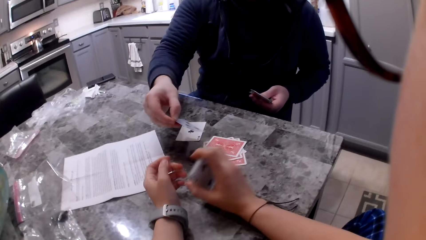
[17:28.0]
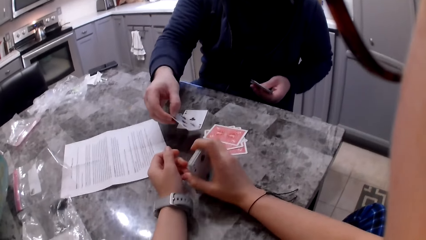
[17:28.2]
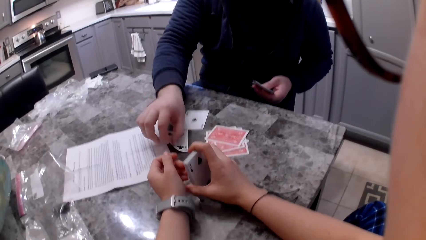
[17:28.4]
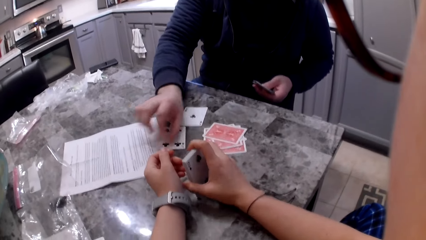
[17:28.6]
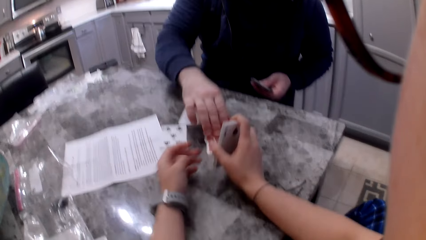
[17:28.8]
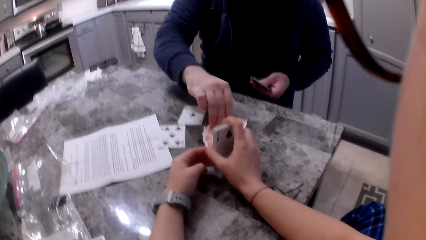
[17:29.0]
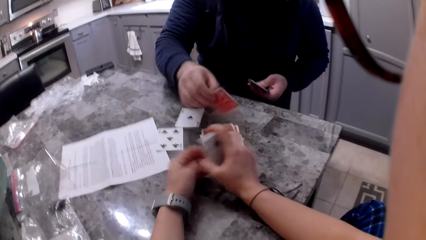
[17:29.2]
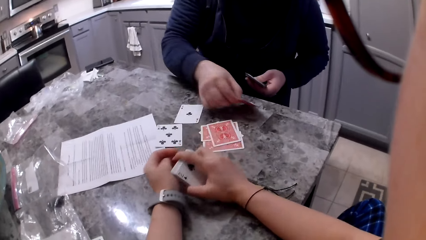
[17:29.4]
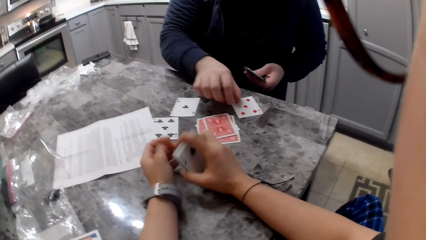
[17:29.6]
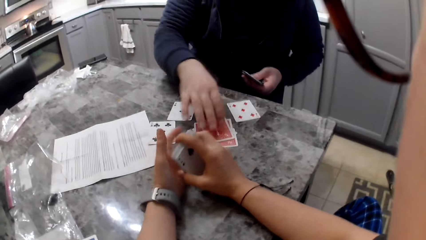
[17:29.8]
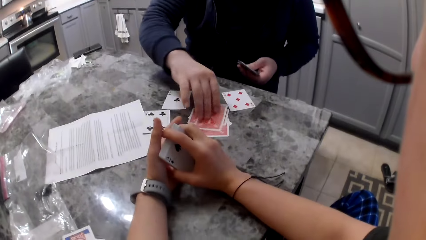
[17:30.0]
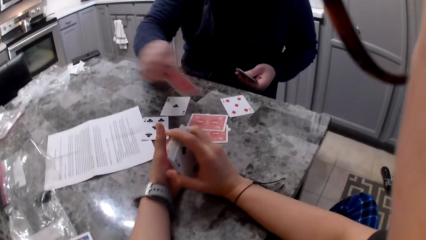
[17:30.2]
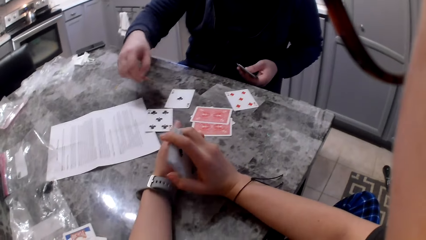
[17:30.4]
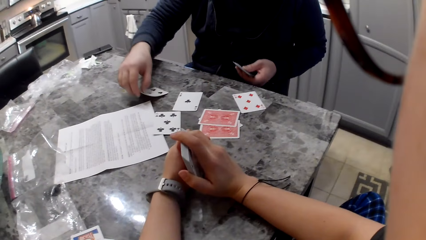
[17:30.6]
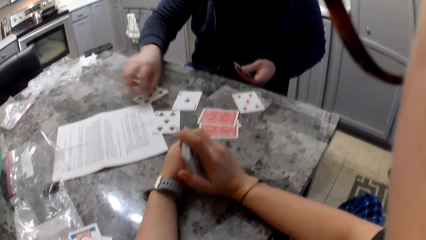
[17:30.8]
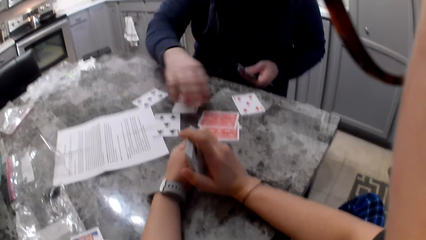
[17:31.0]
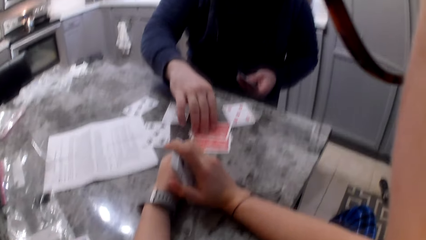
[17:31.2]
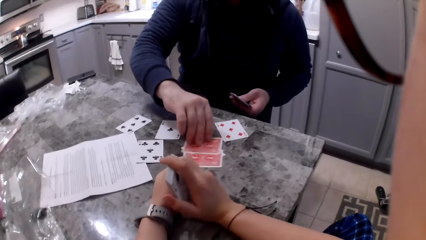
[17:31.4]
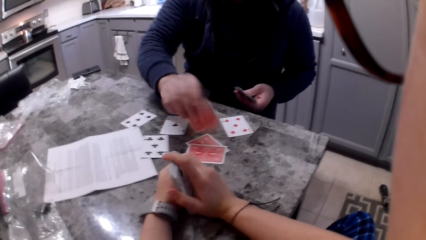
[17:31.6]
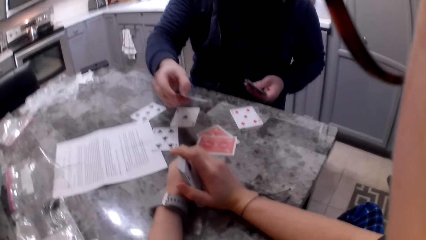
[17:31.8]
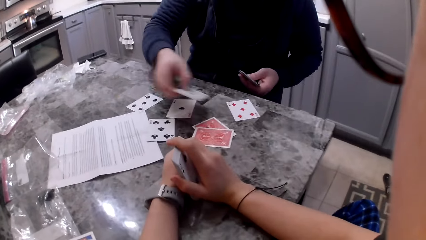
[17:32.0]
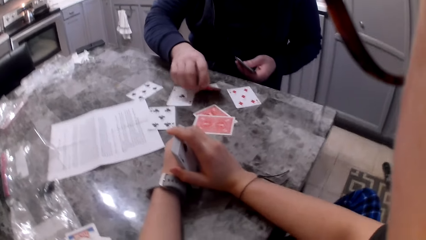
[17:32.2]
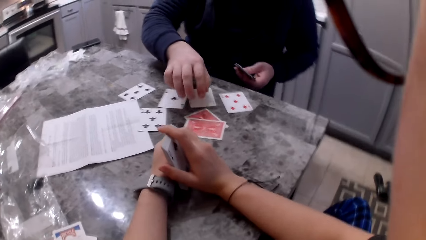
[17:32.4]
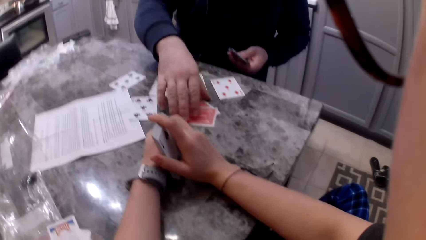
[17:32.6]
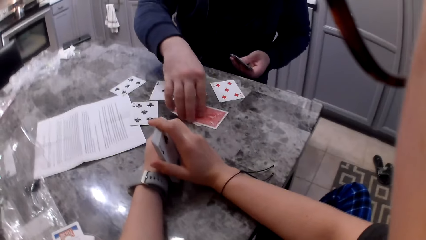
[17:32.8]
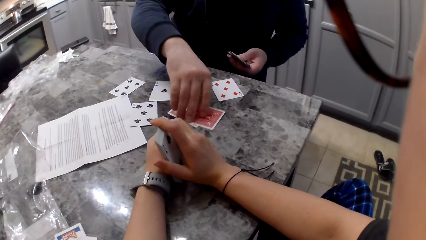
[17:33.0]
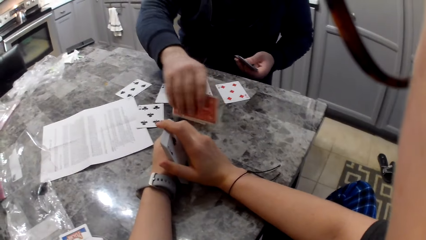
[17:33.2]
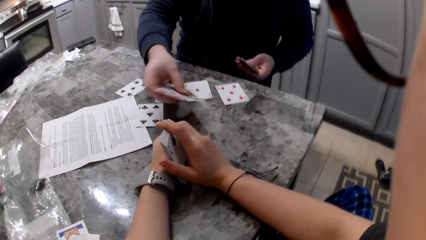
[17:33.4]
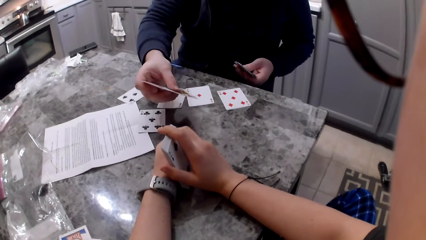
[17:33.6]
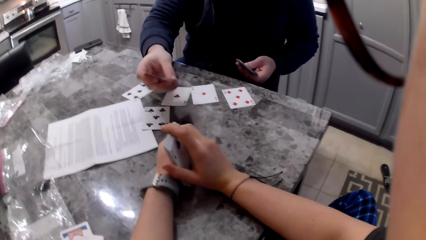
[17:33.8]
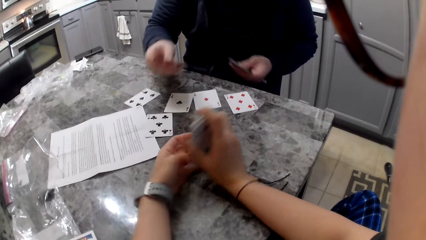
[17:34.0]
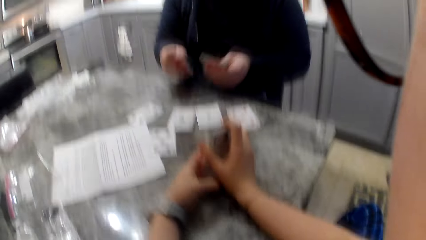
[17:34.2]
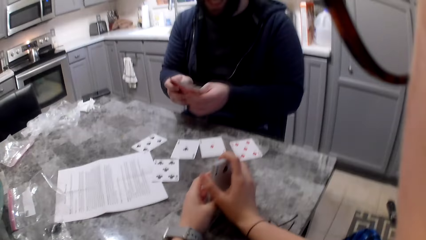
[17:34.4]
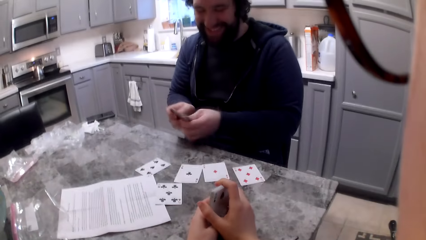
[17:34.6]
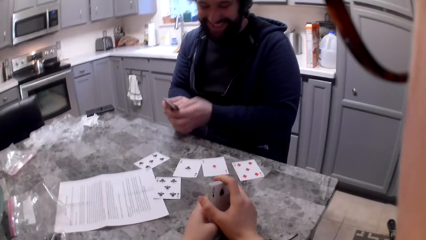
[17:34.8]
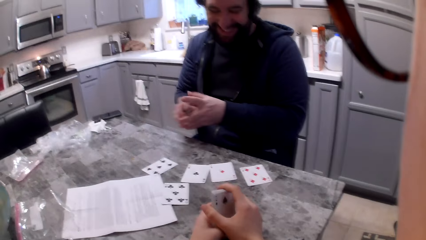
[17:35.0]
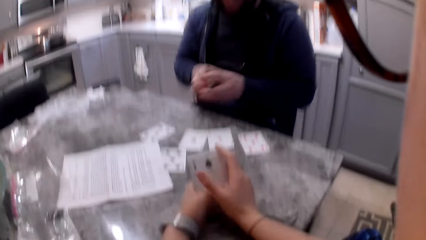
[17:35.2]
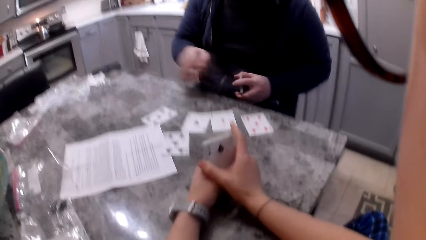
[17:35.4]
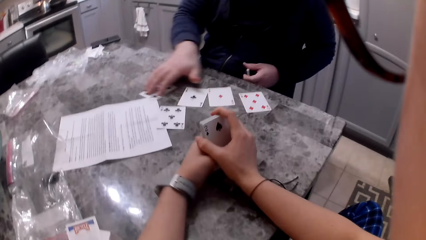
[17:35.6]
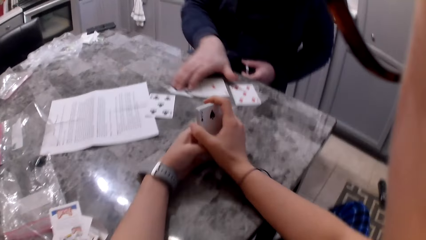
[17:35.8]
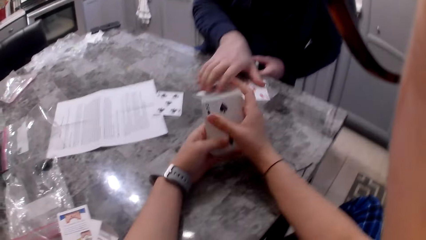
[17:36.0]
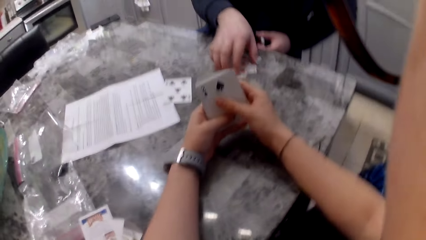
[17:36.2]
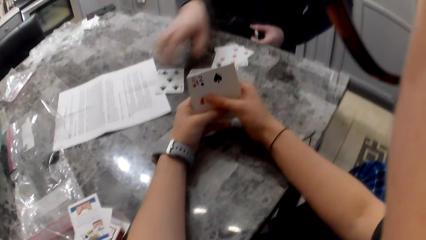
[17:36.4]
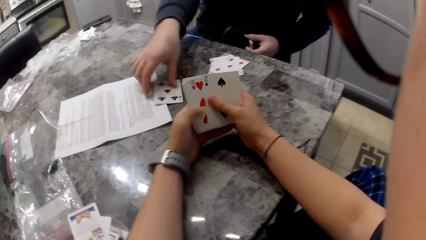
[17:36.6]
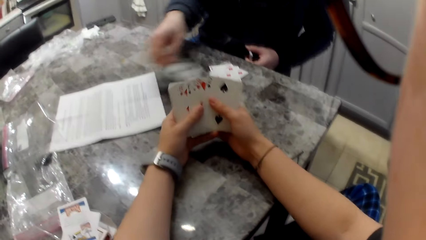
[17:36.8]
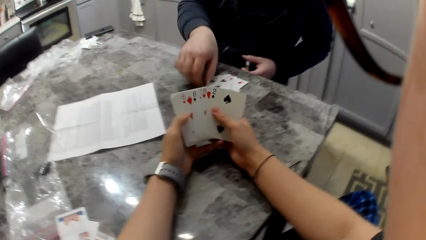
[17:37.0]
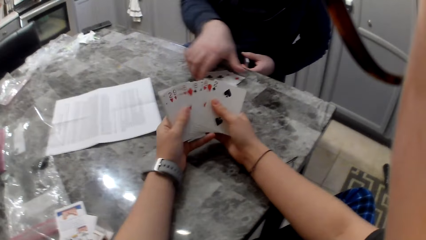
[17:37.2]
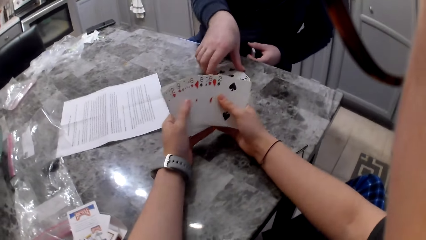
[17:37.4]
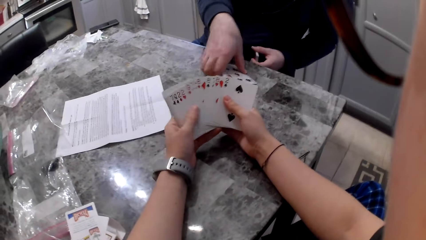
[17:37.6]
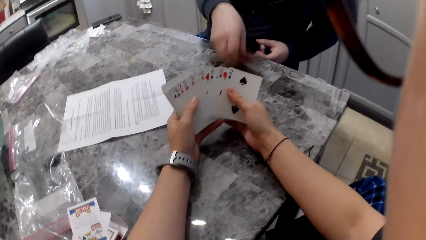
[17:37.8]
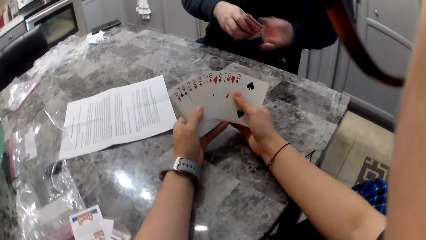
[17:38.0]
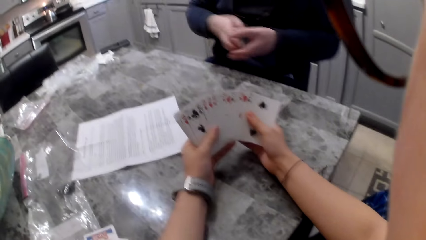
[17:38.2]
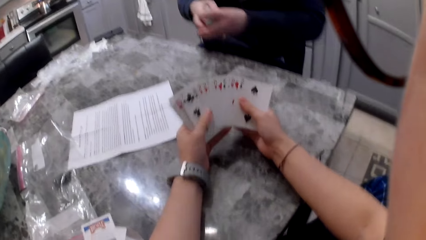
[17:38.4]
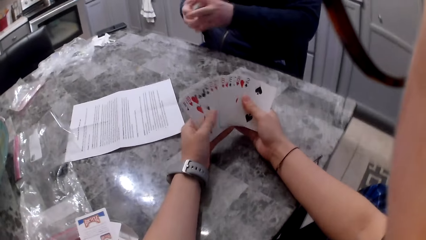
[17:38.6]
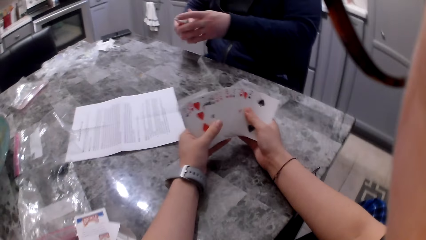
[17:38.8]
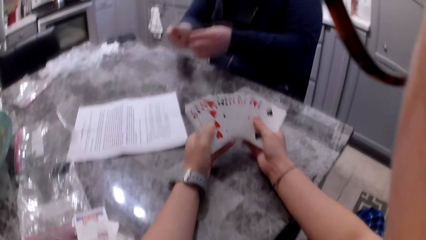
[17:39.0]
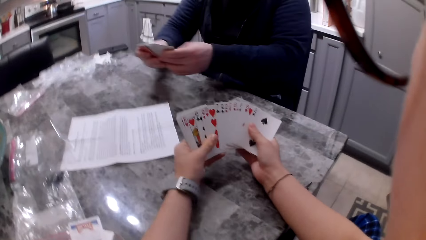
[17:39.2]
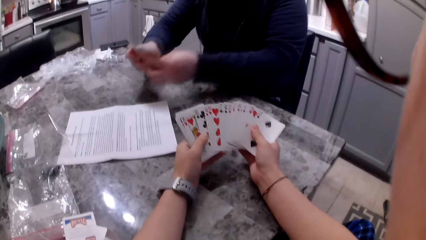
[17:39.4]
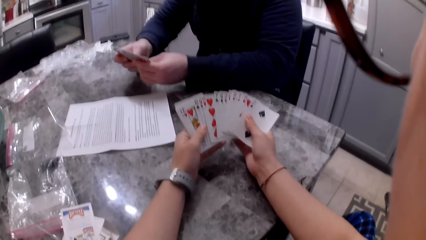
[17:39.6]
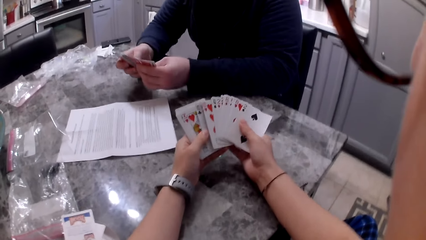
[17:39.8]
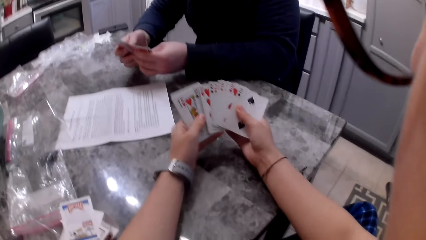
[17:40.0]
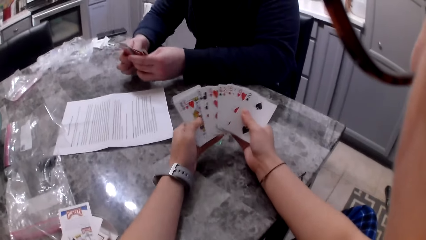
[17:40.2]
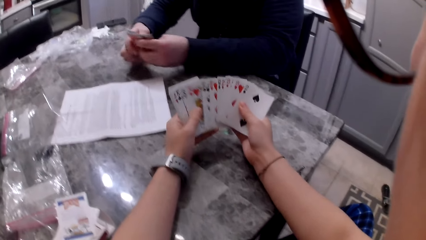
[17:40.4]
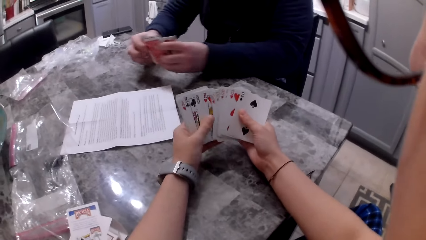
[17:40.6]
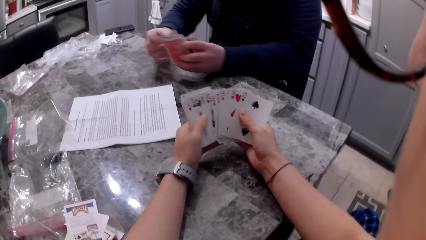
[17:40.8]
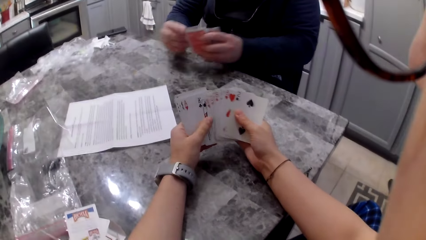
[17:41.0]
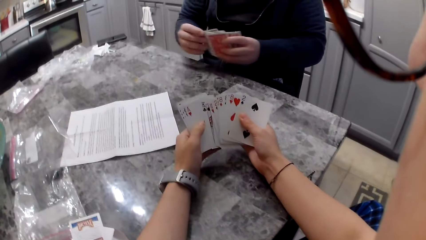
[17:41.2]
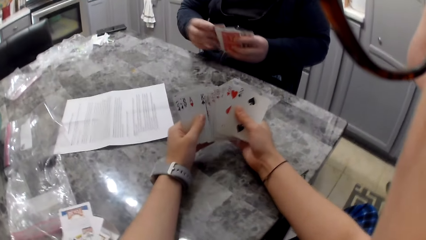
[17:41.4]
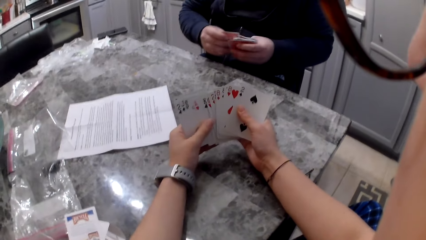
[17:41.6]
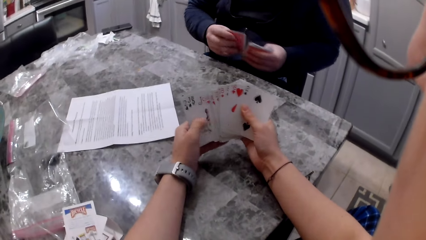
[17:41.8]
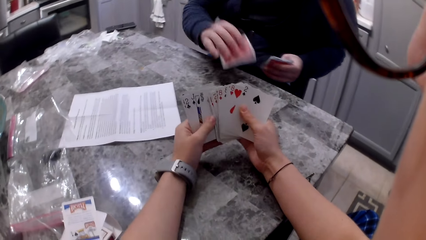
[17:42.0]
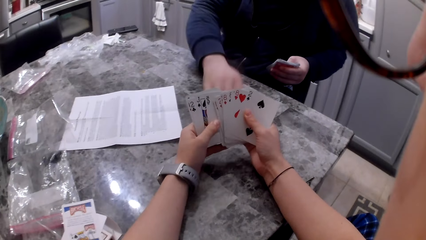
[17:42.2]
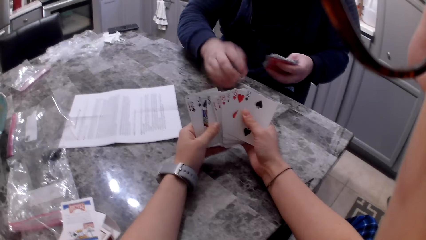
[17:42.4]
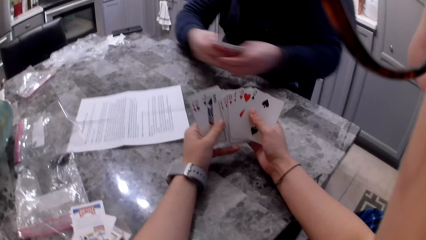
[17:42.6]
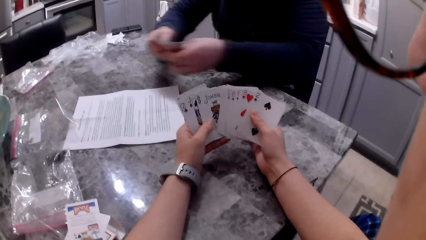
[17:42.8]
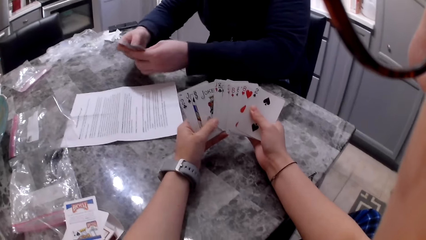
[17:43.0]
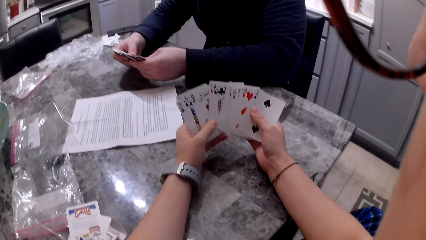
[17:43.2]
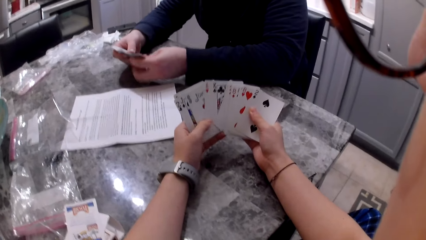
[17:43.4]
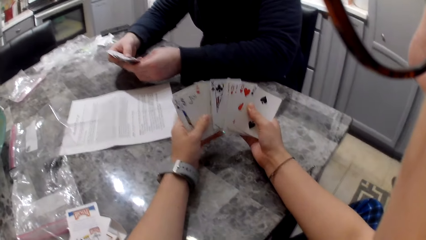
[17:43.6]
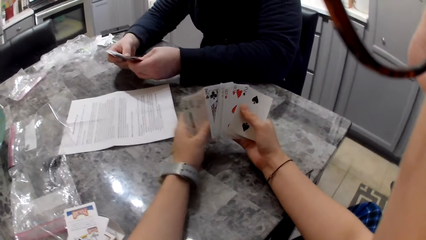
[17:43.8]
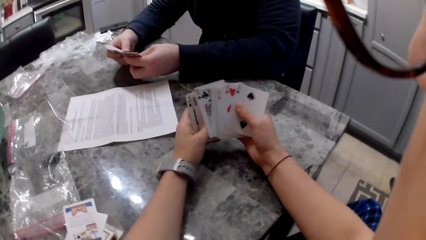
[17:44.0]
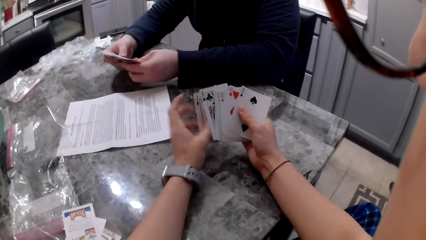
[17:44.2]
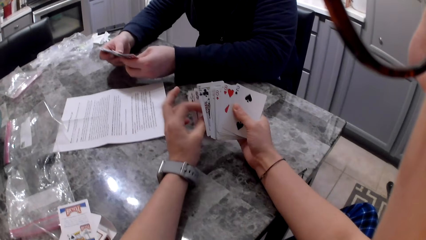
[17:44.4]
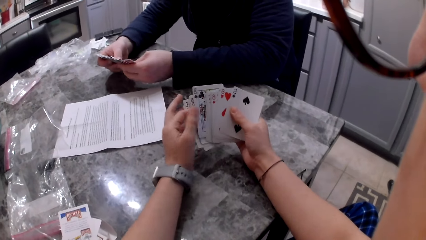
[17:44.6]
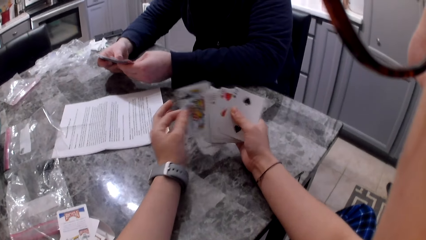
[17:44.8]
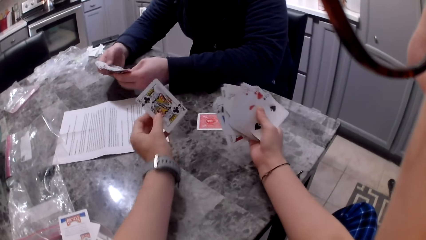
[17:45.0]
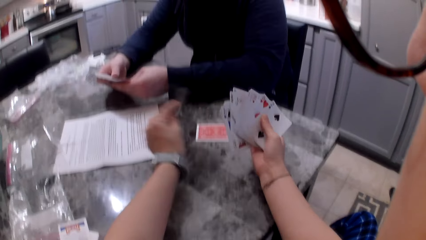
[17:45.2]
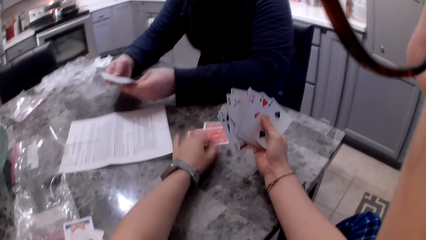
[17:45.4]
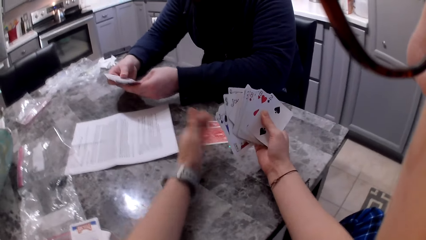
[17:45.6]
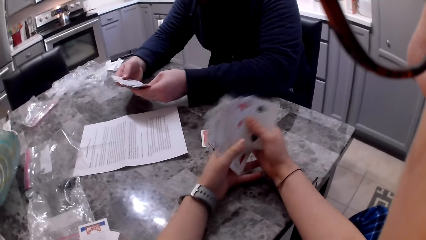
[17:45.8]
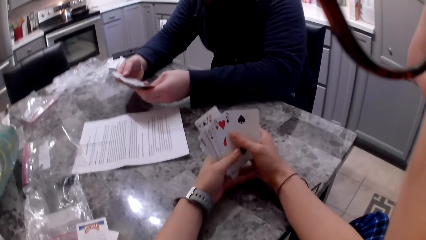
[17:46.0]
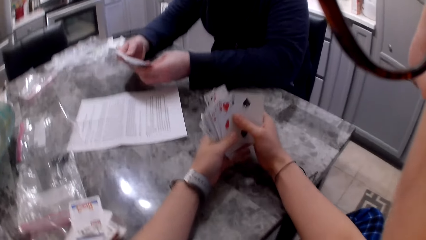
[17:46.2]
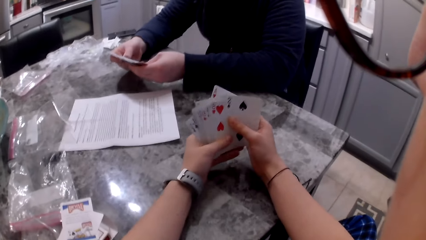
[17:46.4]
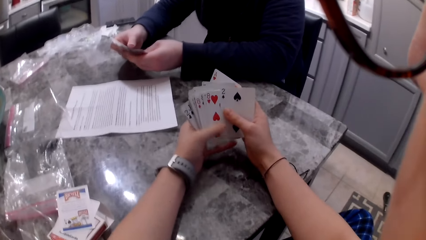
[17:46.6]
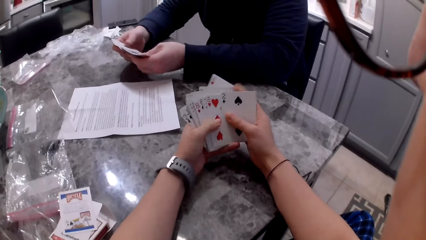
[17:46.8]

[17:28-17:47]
The camera wearer aligns the cards on the table. A man flips a card on the table with his right hand, and does so again. The camera wearer aligns the cards in her hands. The man flips a card on the table with his right hand, picks up the cards on the counter with his right hand, adds the card to his cards and aligns the cards in his hands. The camera wearer aligns the cards in her hands. The man packs the cards on the counter with his right hand. The camera wearer shuffles the cards in her hands. The man picks up the cards on the counter with his right hand, aligns the cards in his hands and adds the card to his cards. The camera wearer shuffles the cards in her hands. The man shuffles the cards in his hands, picks up a card with his right hand, drops the card on the counter and shuffles the cards in his hands. The camera wearer shuffles the cards in her hands. She picks up a card with her right hand, drops the card on the counter and shuffles the cards in her hands. The man shuffles the cards in his hands.
